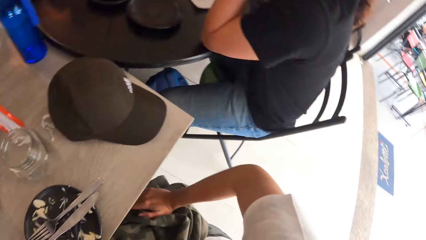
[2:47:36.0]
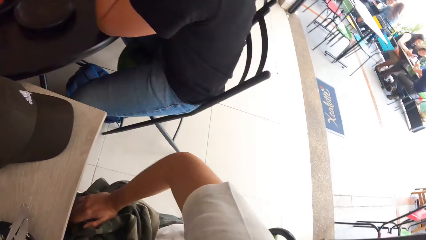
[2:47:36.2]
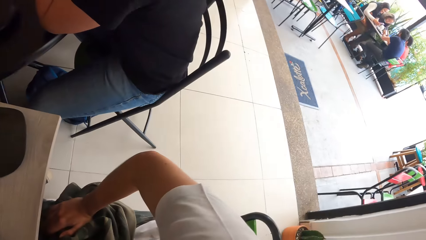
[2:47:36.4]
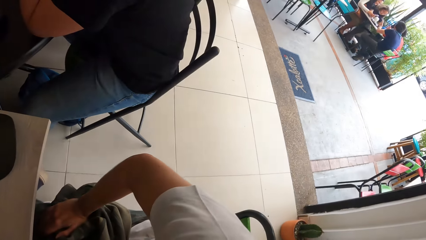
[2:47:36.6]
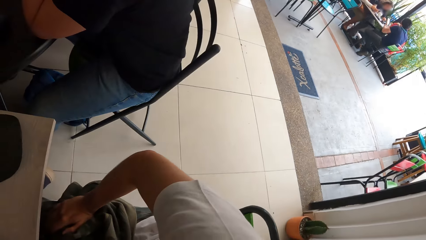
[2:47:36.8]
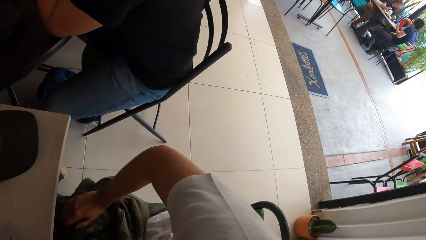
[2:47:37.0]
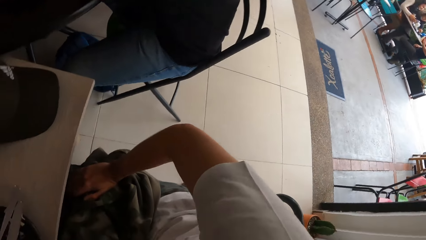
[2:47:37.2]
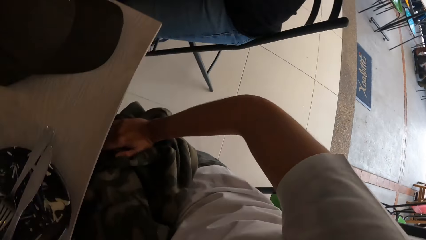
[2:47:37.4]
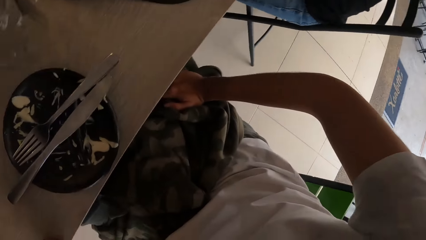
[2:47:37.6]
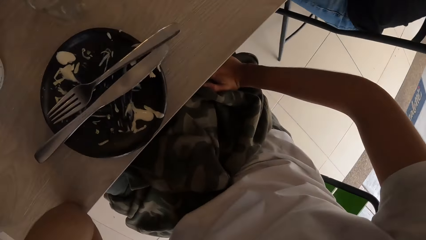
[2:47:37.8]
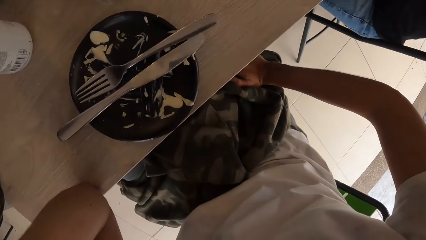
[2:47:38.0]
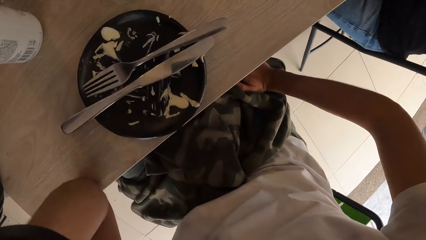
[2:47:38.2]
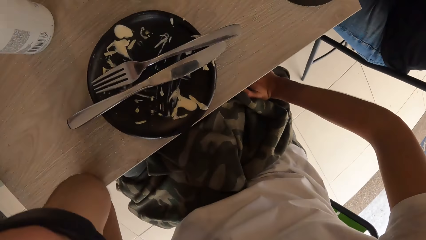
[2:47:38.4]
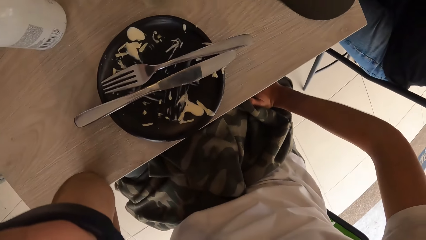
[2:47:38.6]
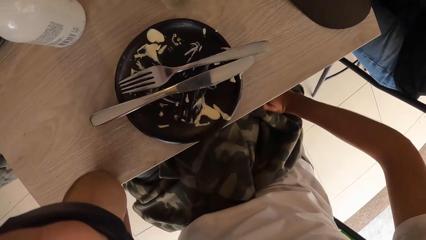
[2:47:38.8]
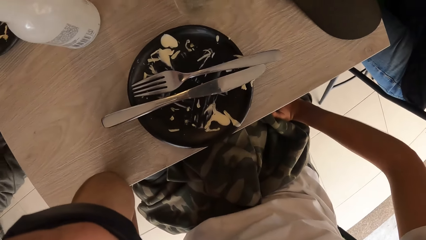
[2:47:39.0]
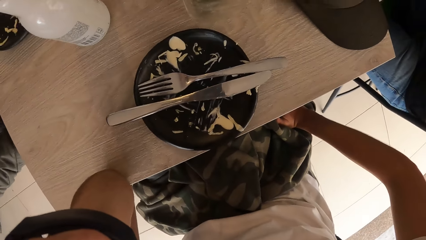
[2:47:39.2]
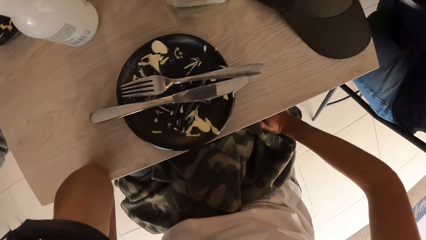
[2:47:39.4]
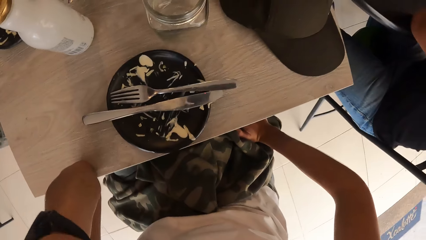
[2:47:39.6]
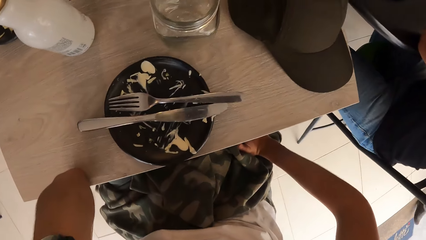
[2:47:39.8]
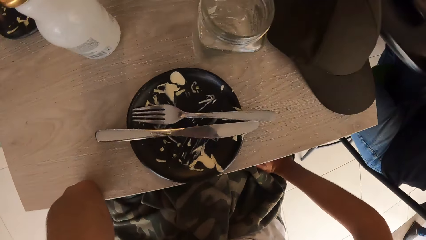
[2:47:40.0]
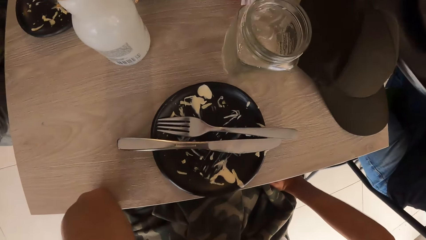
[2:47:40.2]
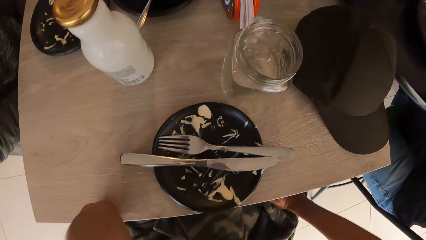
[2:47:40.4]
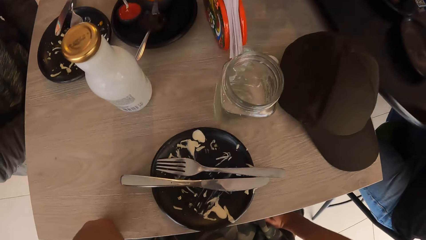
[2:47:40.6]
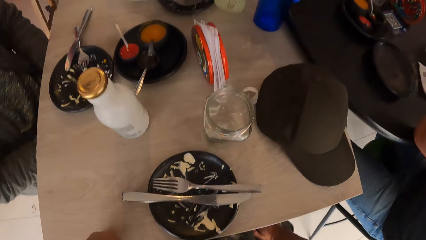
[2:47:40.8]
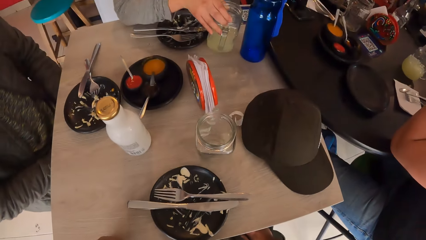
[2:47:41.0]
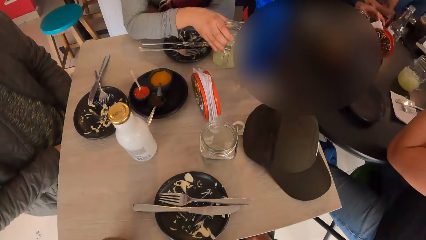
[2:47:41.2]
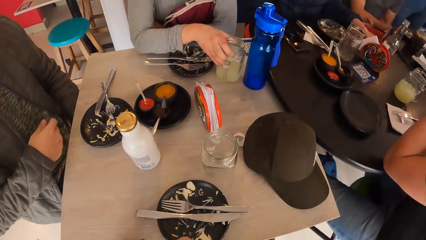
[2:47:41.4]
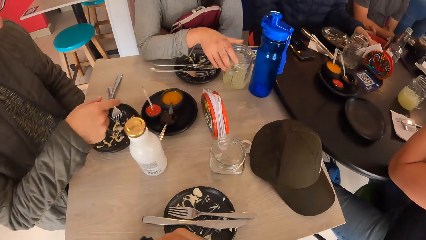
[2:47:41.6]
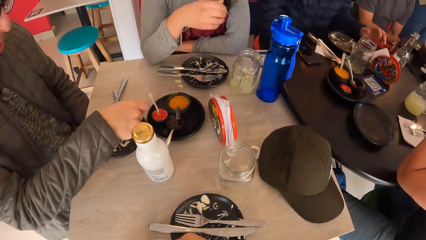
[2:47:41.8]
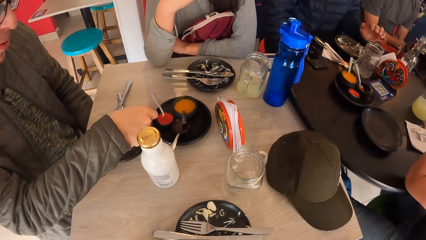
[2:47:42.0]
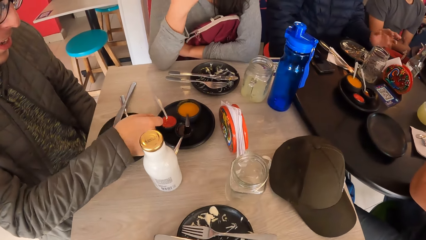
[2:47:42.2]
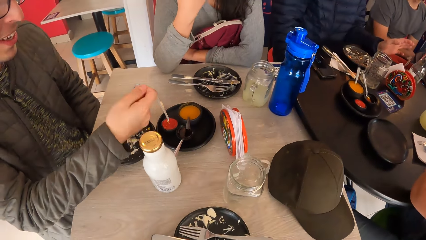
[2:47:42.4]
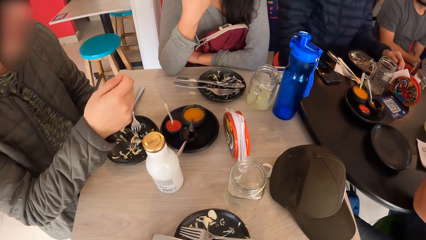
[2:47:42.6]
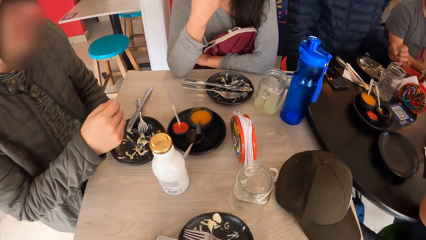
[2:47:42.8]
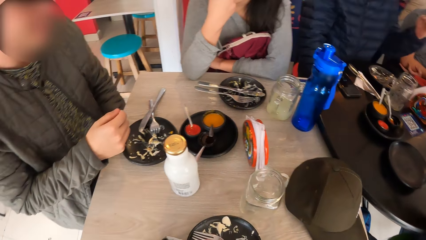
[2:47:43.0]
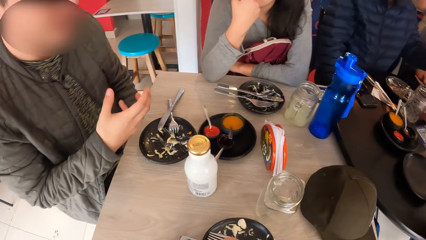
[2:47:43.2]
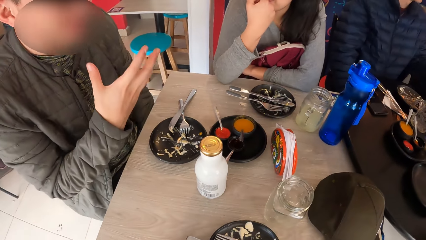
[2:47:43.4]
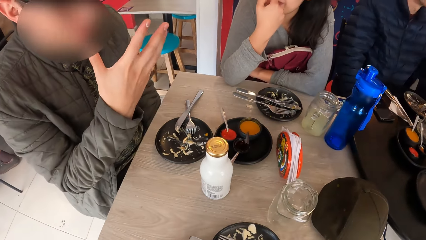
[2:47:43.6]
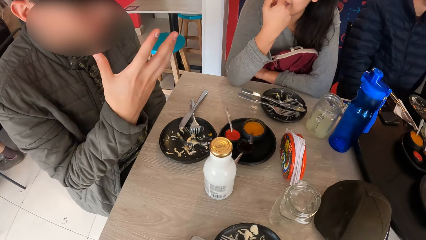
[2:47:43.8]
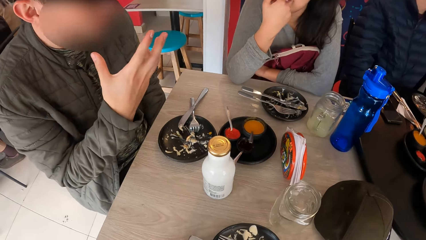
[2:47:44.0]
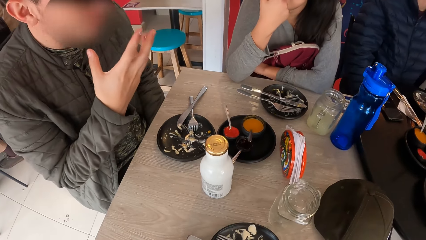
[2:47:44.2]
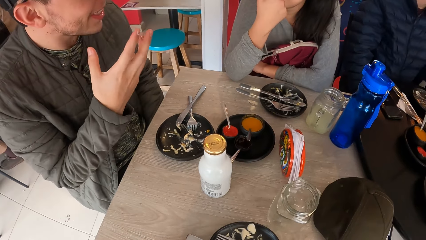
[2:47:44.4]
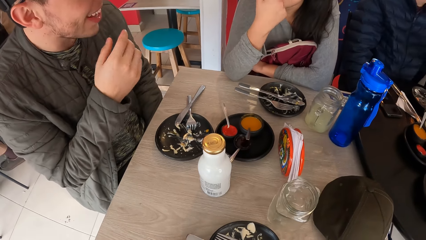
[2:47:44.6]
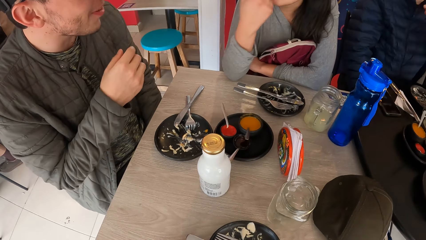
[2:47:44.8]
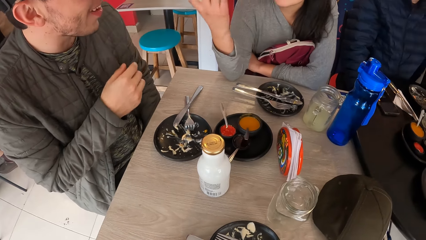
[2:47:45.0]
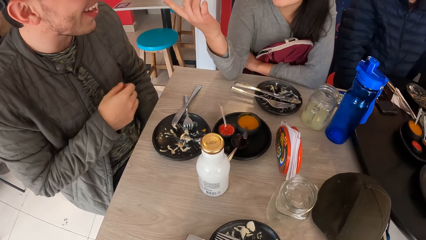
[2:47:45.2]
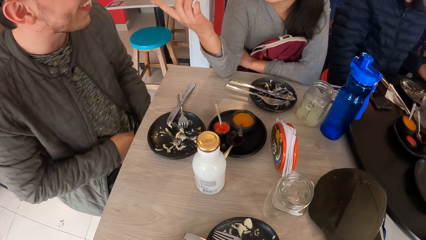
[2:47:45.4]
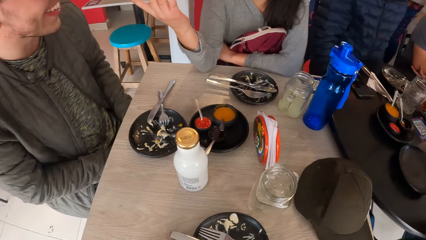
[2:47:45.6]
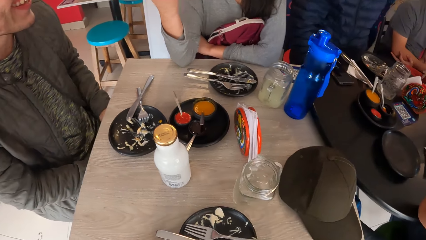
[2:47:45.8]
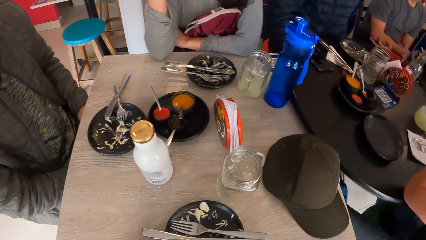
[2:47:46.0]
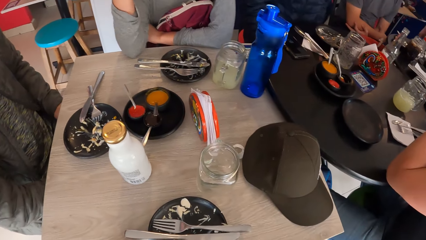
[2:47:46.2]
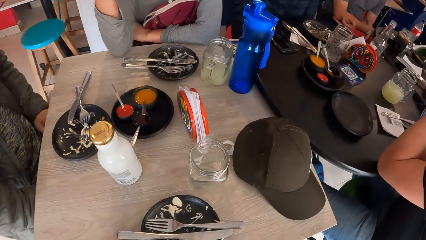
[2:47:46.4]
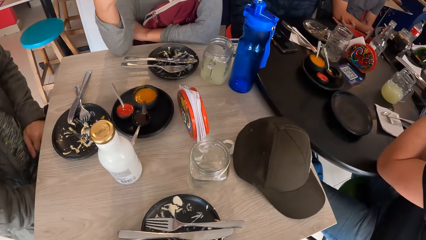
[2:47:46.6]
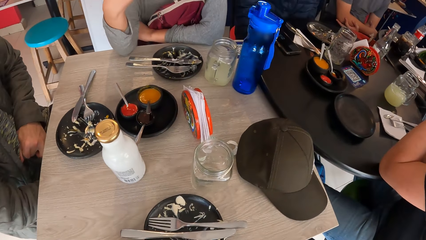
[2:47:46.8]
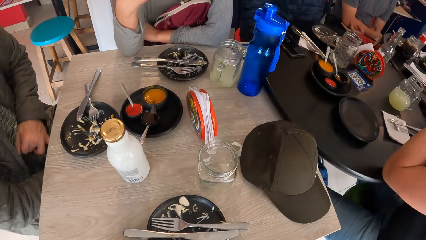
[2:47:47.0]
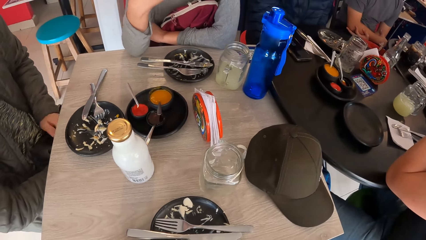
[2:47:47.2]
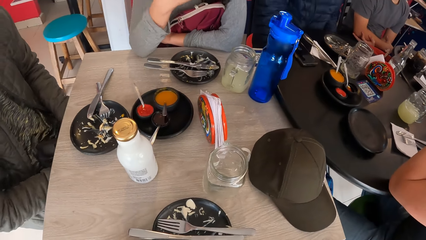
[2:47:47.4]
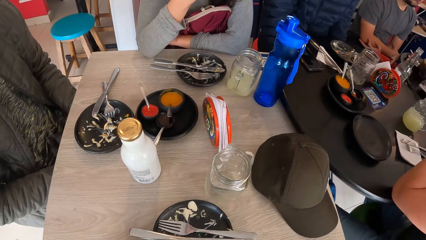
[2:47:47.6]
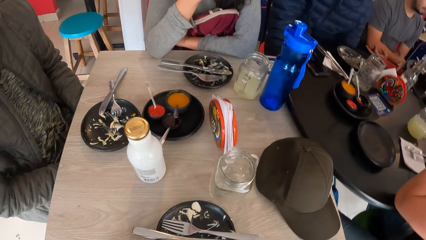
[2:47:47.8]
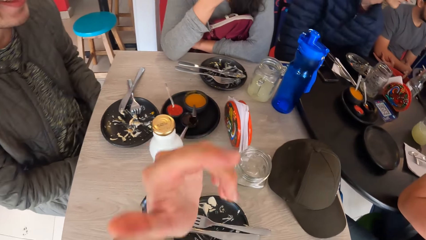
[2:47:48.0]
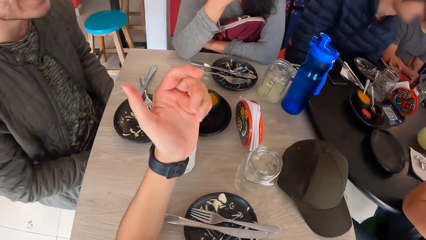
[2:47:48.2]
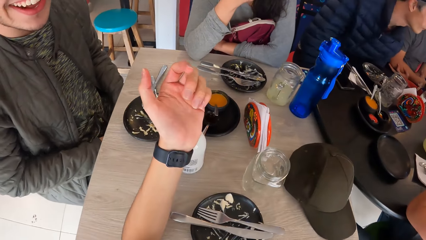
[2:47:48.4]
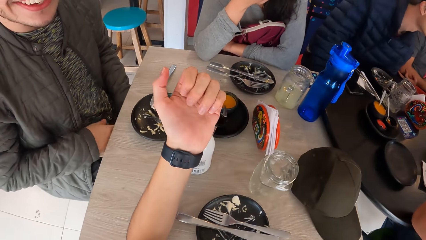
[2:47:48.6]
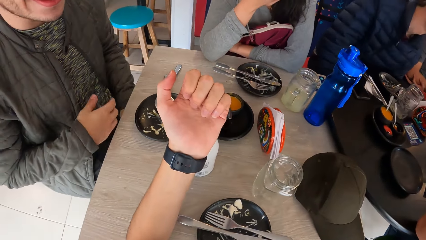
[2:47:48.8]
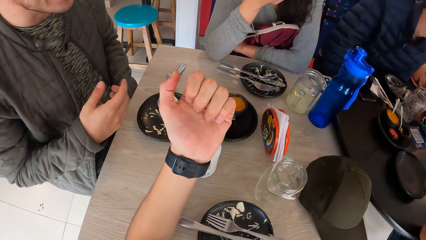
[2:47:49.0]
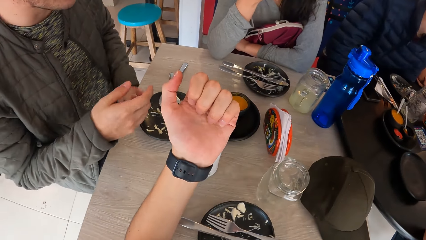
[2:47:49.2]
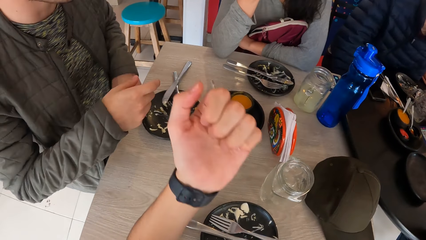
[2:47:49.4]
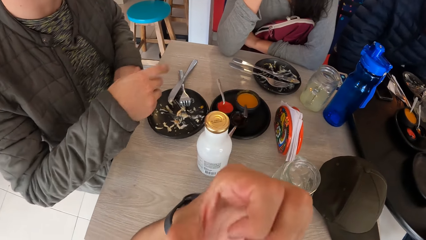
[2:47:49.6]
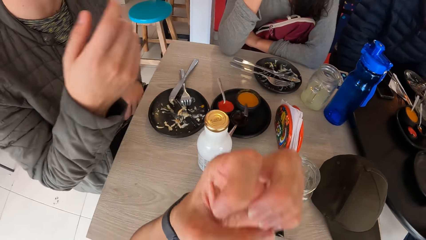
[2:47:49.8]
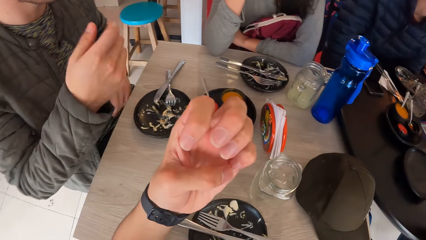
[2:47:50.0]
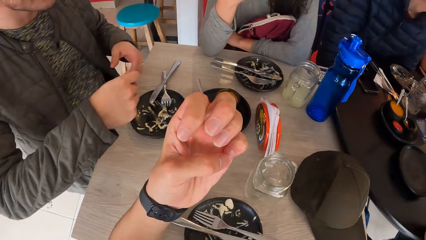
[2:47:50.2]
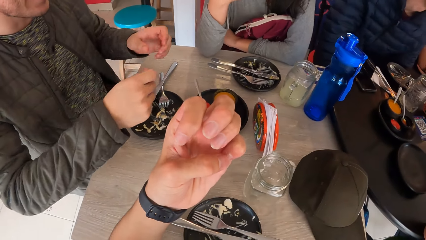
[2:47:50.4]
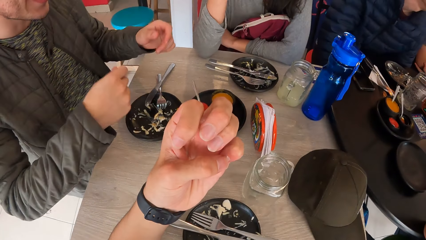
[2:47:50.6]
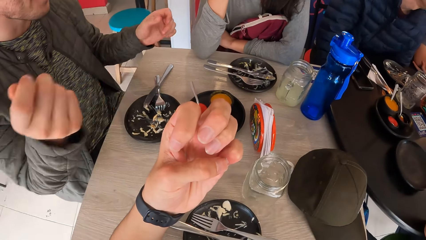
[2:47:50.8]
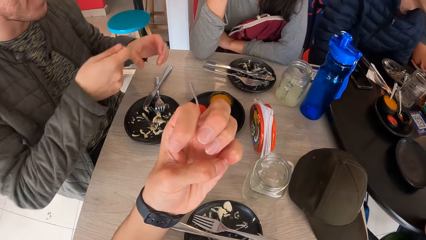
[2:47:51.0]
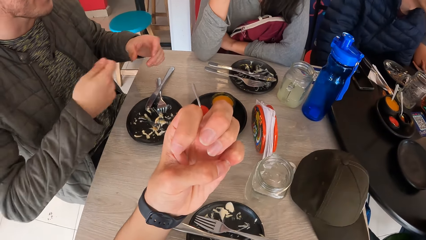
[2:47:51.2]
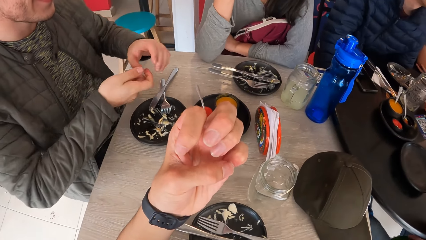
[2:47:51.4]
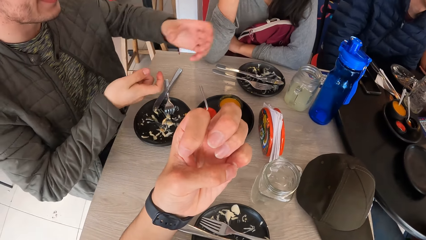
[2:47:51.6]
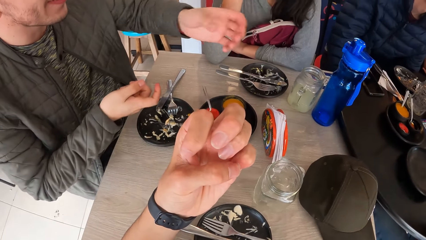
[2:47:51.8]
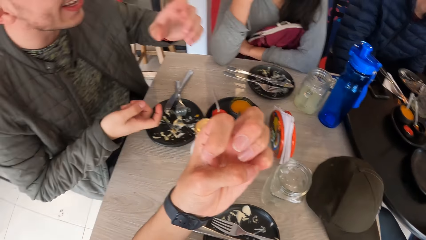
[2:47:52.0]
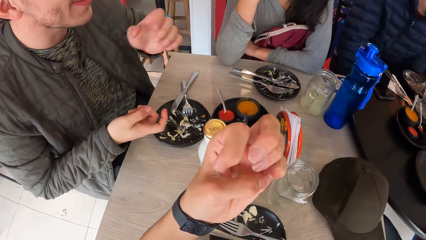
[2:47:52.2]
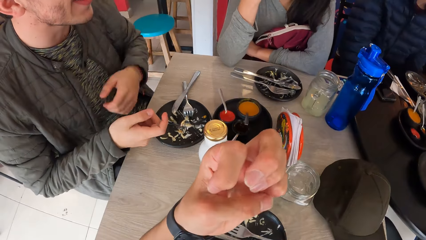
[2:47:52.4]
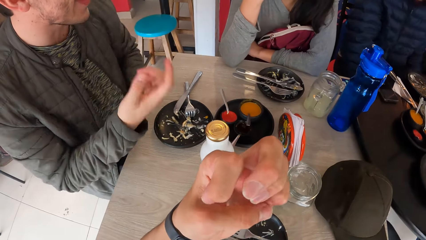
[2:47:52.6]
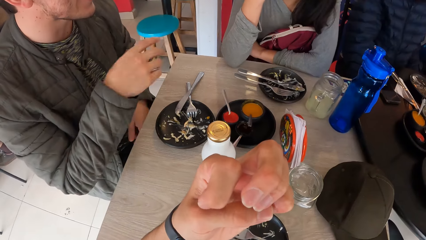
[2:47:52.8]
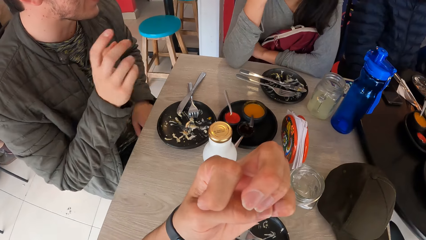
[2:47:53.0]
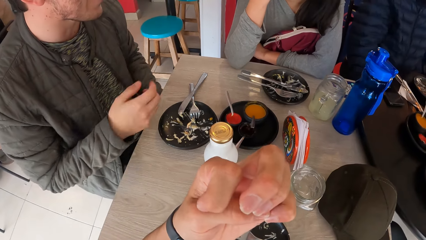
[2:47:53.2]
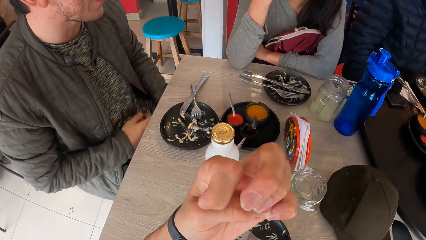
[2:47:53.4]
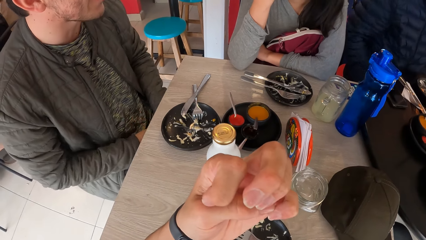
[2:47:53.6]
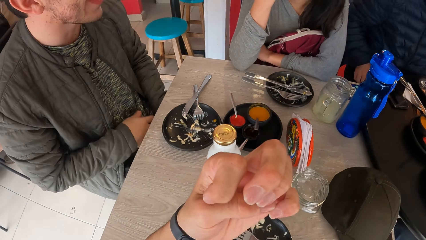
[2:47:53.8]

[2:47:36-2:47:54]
The camera wearer looks around. A woman drops the cup on the table with her right hand. The woman tilts the glass. A man moves his hand. The man interacts with the camera wearer and the woman. The man moves his hand. The woman moves her hand. The camera wearer moves a hand and interacts with the woman and the man. The man moves his hand.
